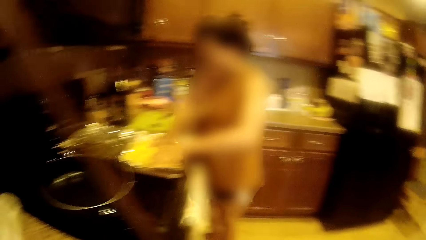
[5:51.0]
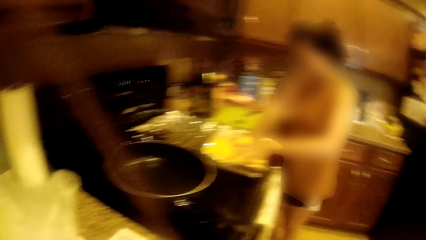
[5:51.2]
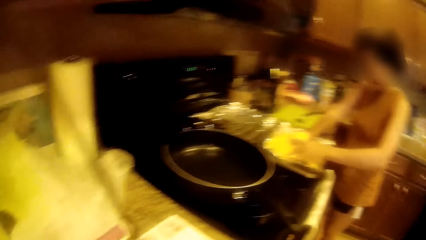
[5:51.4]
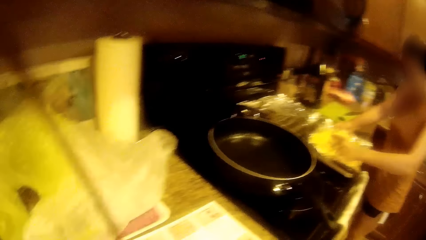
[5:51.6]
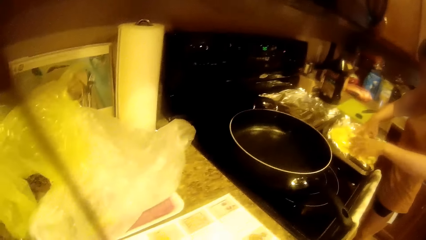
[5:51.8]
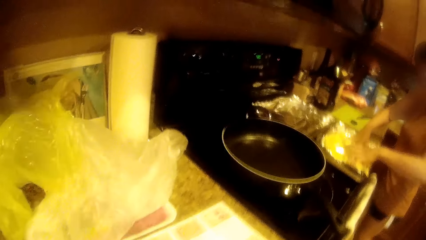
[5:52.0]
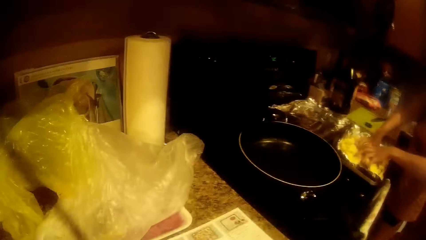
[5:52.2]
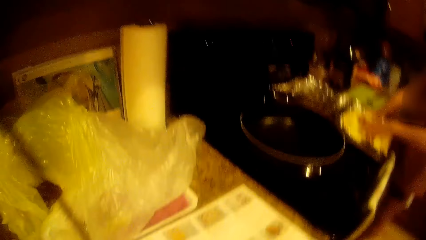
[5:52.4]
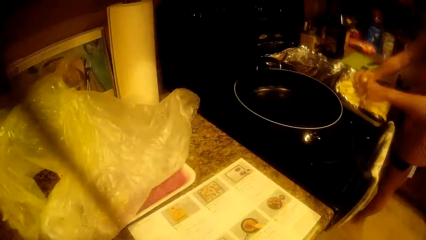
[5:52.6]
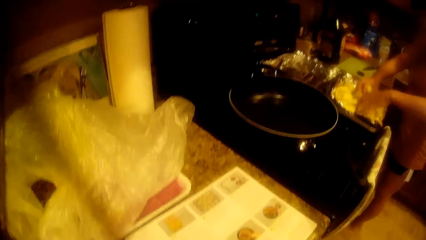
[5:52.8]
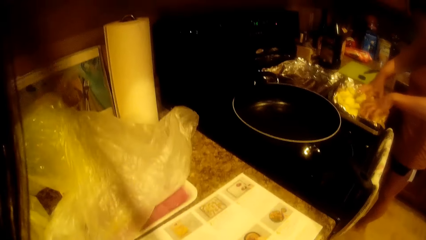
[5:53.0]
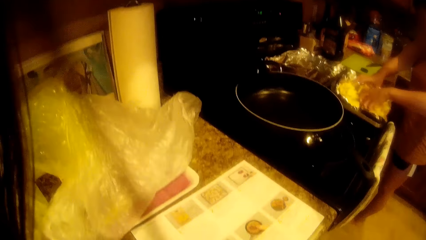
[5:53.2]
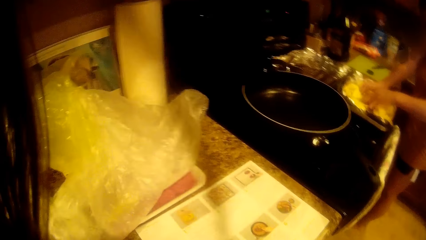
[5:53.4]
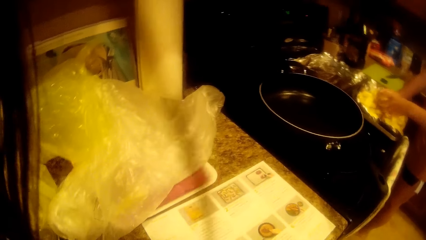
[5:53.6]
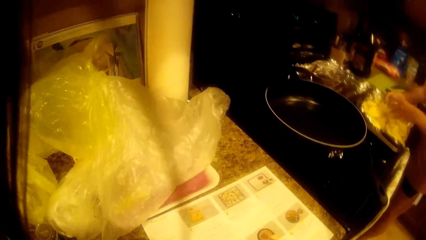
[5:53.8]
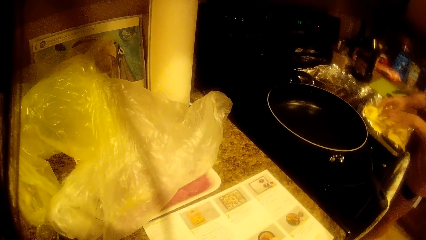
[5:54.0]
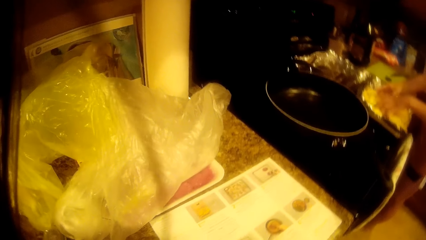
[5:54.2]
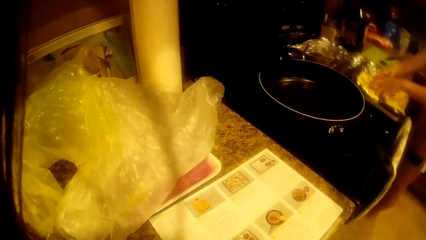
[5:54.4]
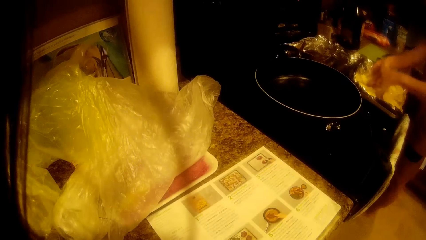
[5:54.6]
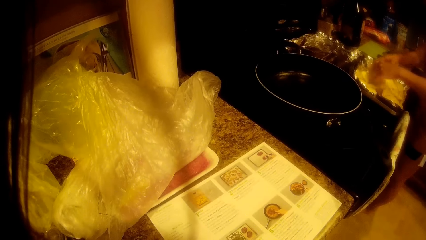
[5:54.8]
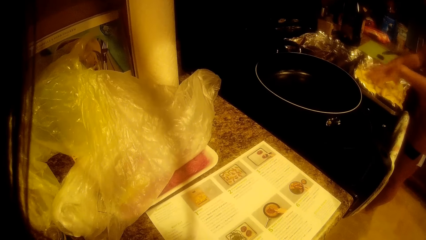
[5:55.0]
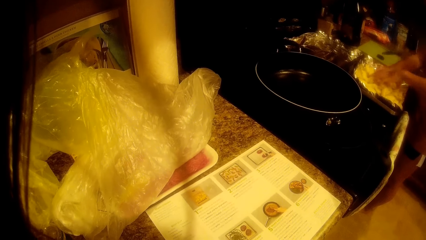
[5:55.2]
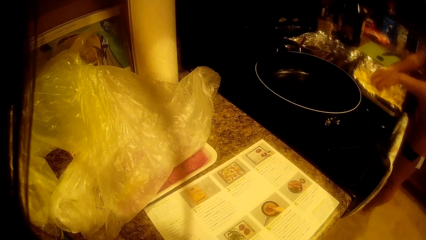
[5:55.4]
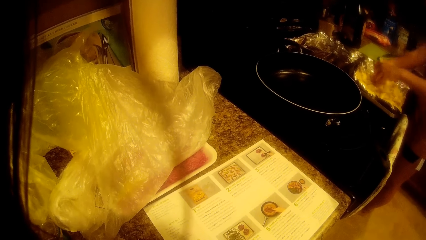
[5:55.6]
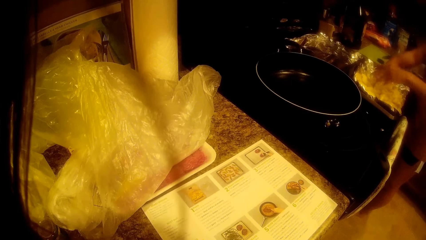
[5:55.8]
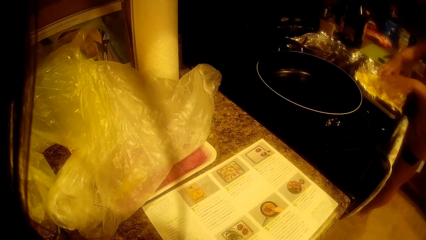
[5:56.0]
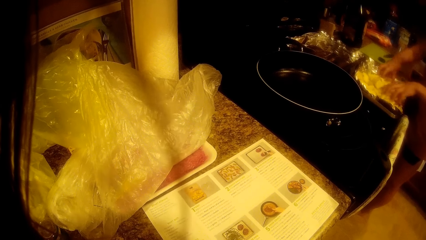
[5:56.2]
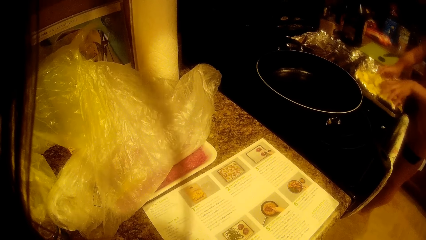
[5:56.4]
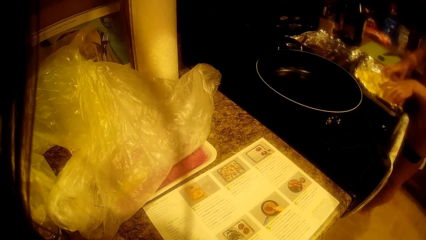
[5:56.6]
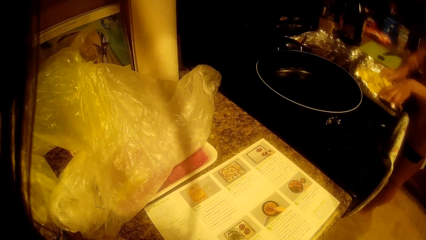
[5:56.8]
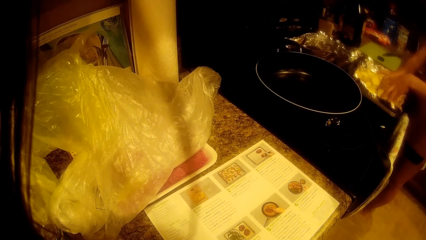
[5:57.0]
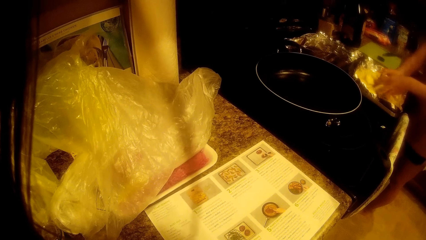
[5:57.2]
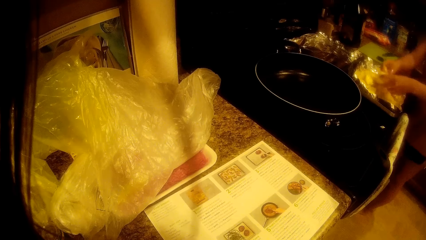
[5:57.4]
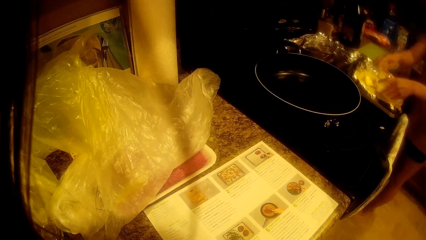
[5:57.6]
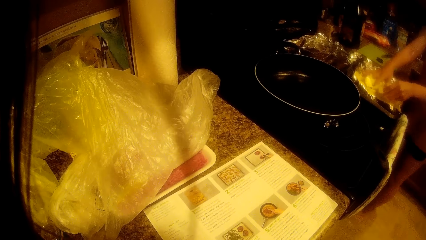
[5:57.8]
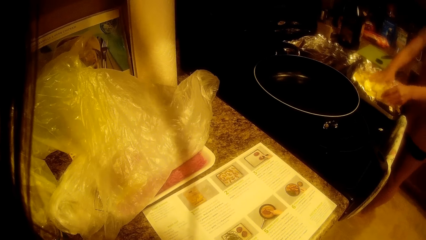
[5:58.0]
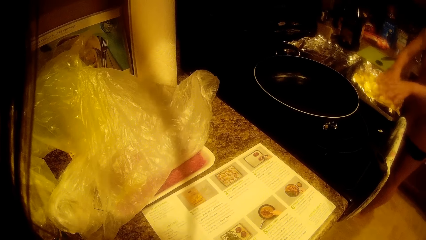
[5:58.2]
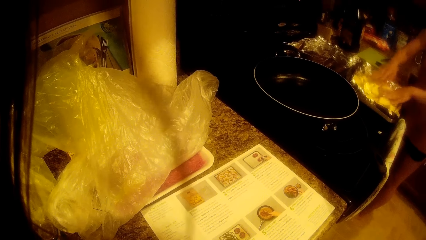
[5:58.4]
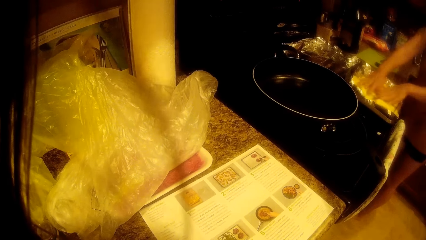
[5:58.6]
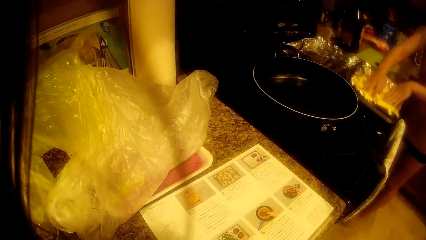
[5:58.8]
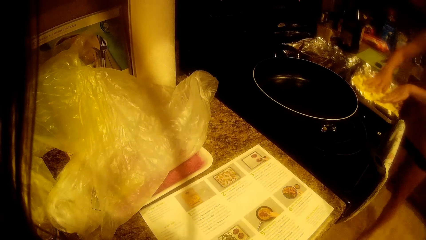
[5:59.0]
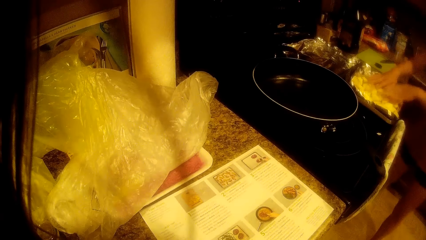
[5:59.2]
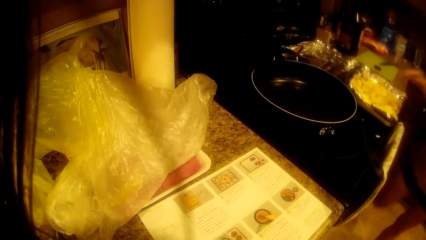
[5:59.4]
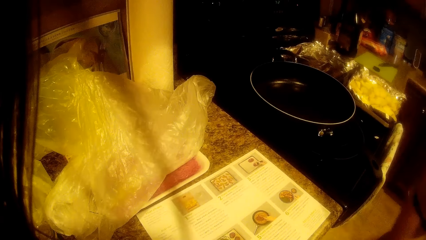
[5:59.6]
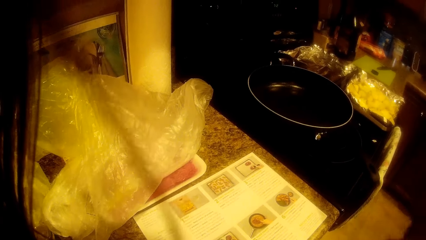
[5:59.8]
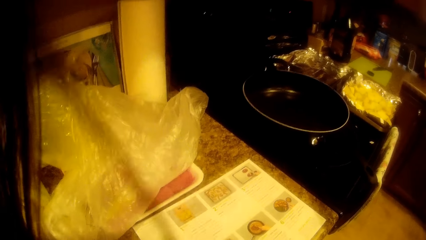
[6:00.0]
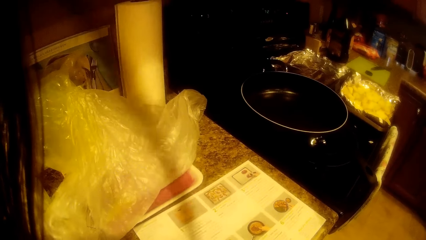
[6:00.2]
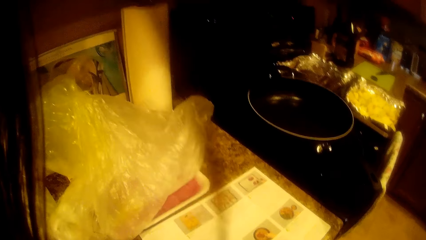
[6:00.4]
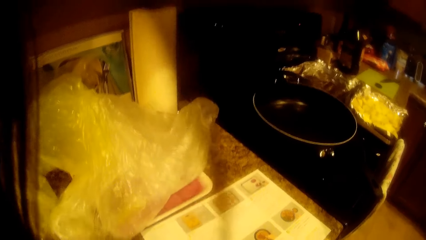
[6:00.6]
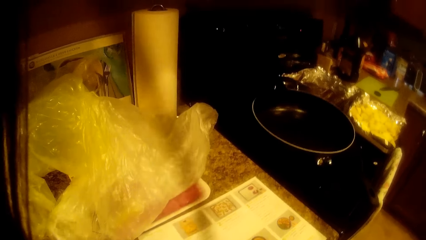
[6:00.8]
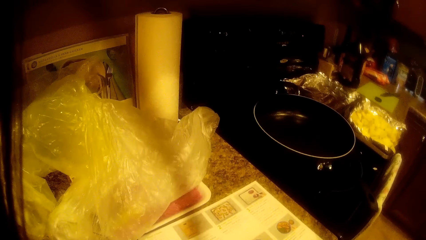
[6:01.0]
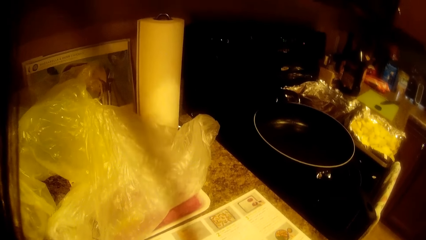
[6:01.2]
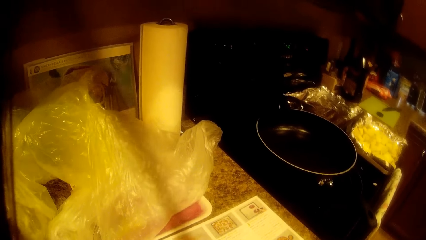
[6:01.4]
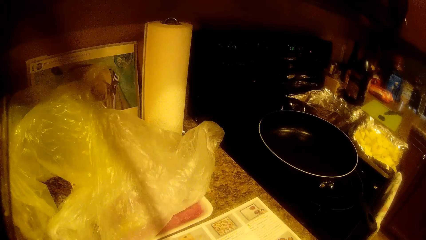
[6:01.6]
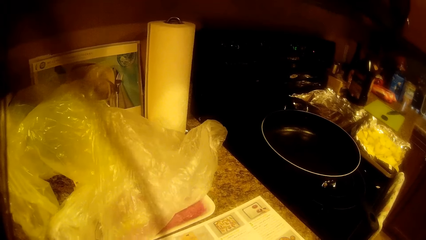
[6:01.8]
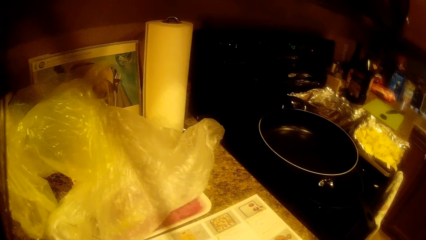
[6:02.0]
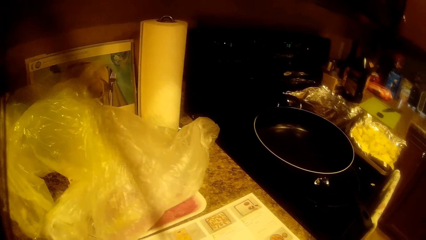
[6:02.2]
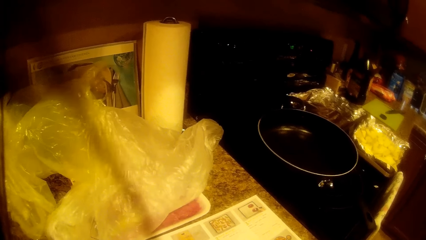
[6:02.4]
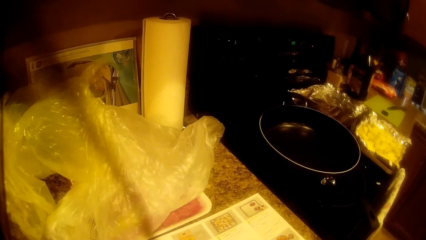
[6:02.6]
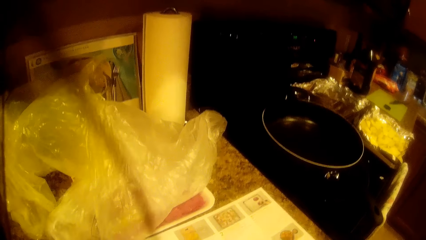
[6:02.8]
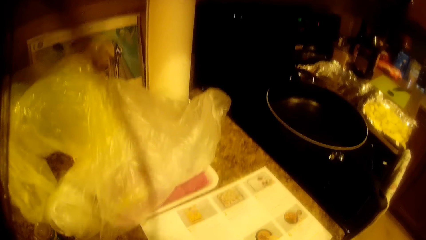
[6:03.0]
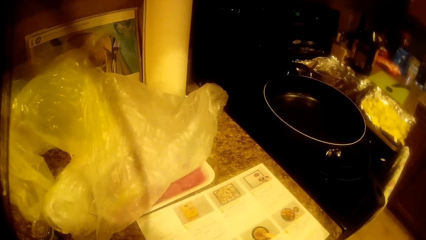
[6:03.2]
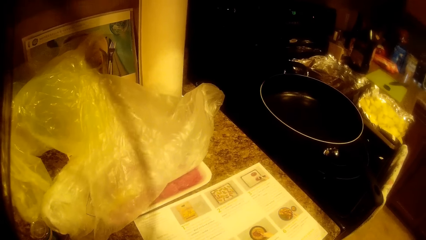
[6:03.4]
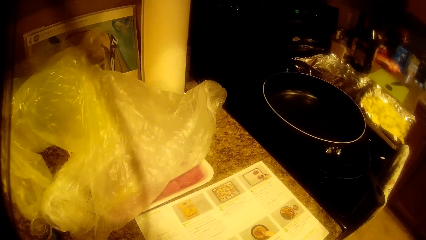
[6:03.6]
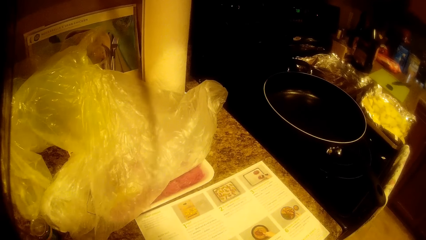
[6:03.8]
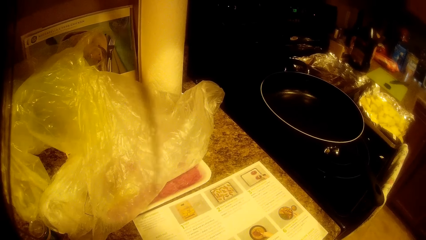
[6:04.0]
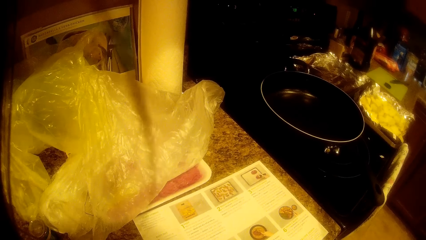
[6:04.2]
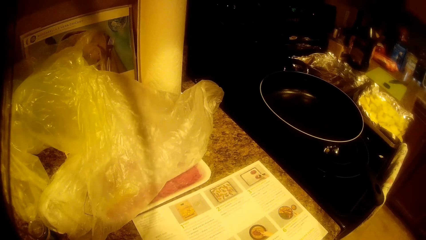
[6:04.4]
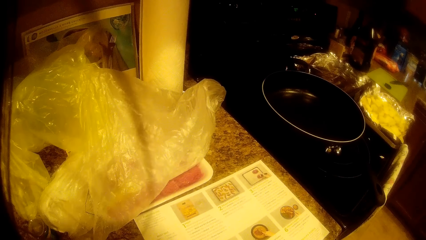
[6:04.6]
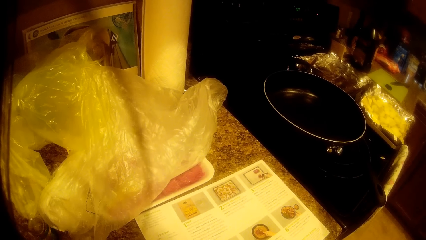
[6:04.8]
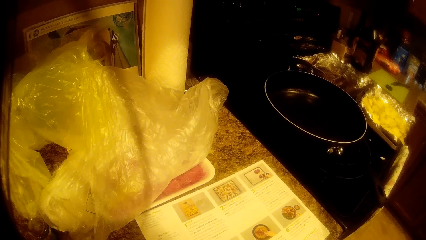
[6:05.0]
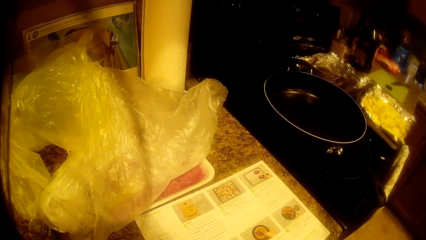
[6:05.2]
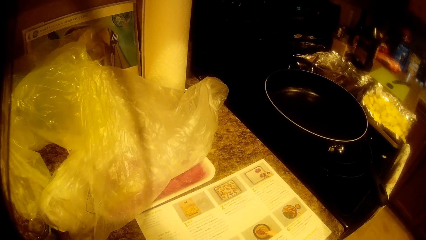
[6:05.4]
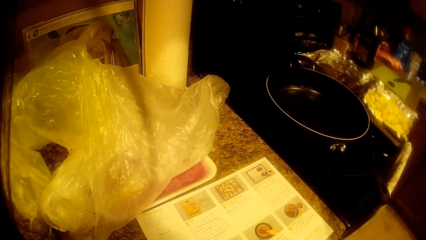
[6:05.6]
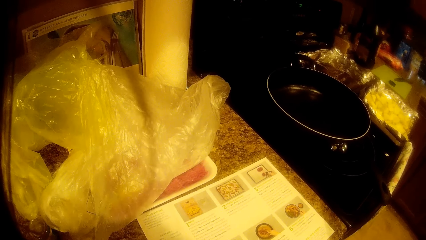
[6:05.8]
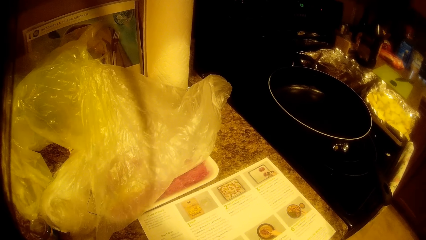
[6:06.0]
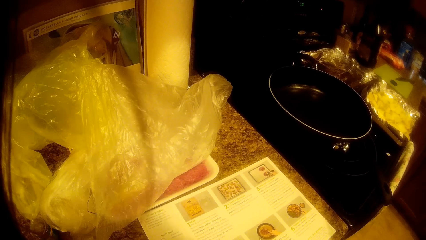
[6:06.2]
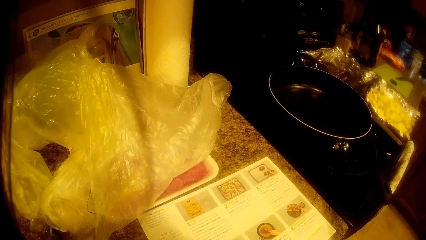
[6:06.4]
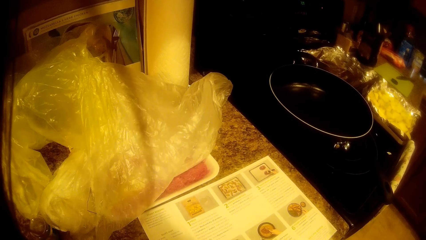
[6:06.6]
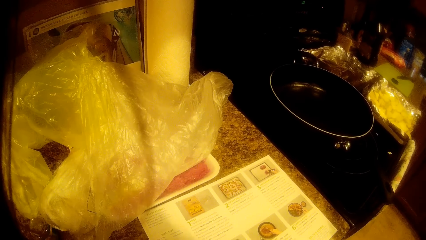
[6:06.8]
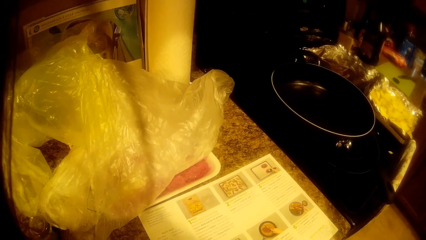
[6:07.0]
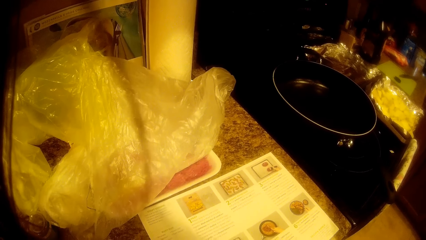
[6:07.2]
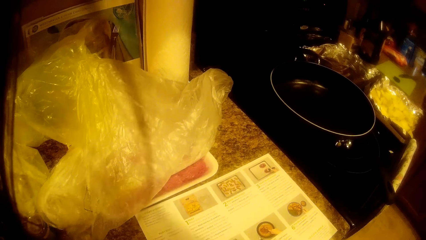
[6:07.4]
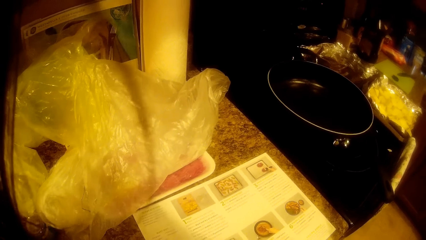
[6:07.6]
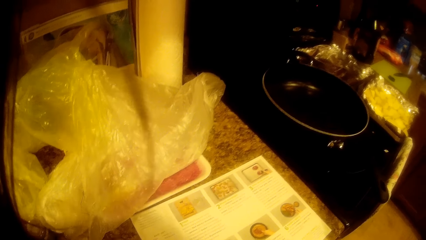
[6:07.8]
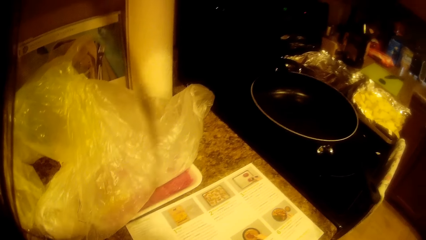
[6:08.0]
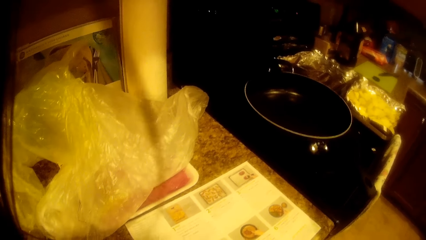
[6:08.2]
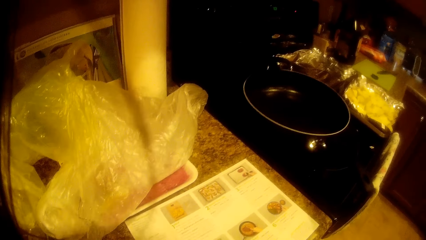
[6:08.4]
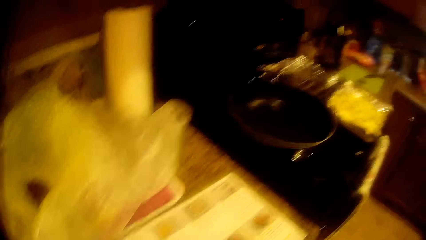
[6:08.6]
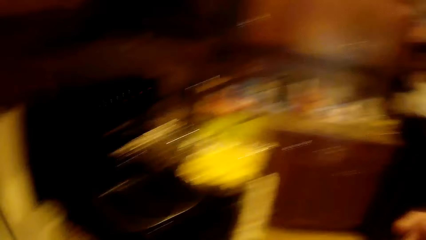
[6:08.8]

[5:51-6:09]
The camera wearer looks at a cookery manual on a table. A woman walks around the room.
